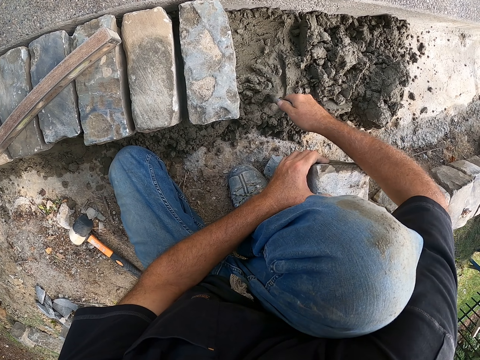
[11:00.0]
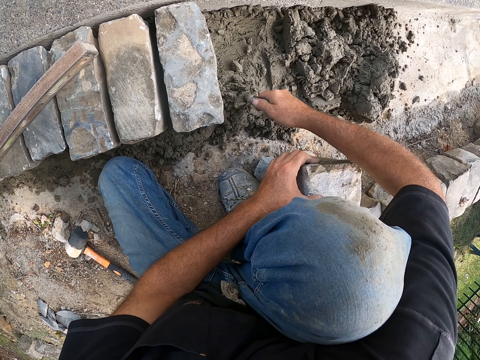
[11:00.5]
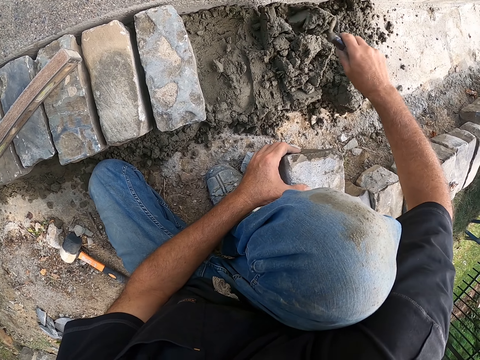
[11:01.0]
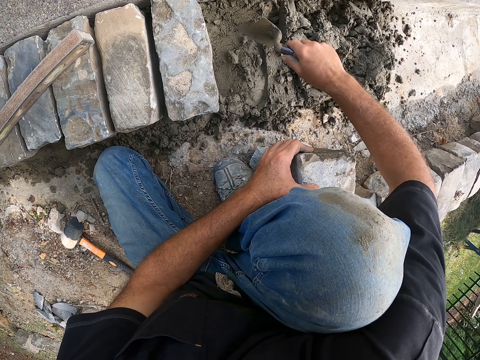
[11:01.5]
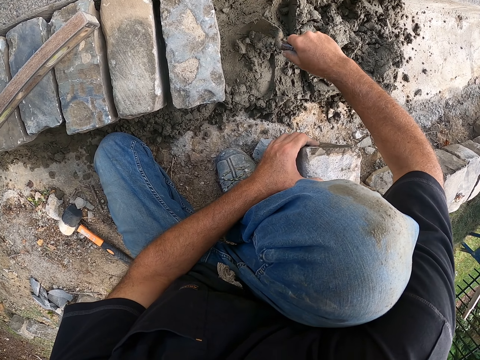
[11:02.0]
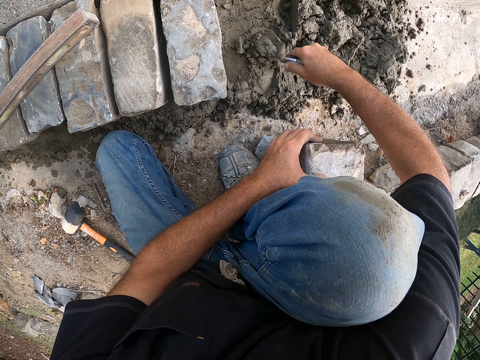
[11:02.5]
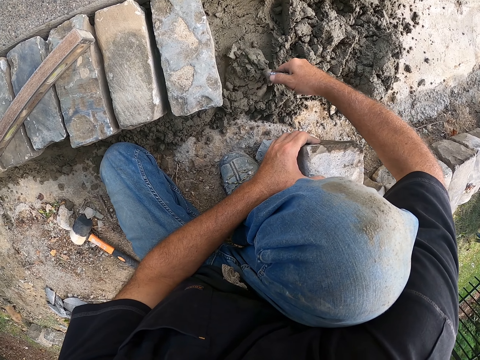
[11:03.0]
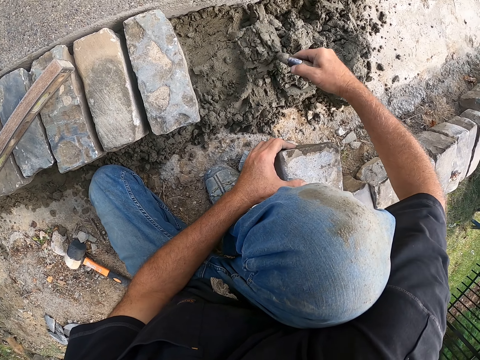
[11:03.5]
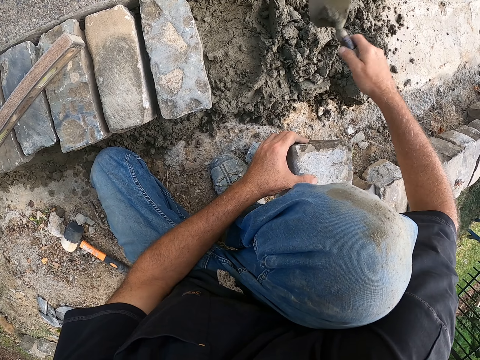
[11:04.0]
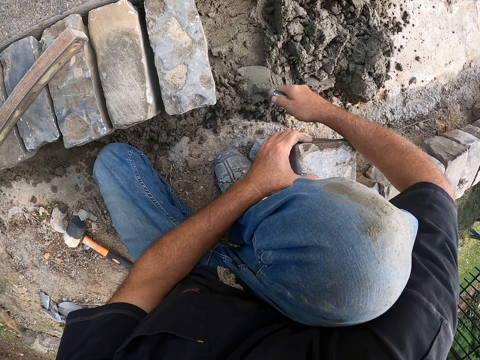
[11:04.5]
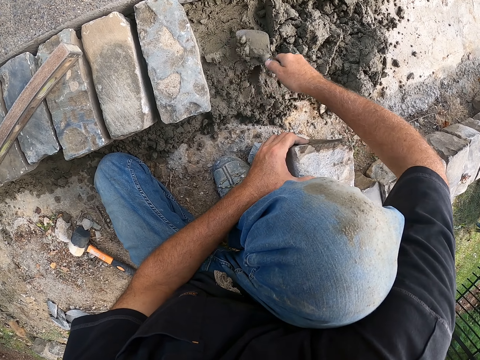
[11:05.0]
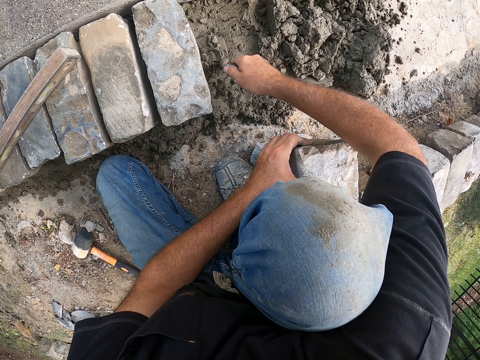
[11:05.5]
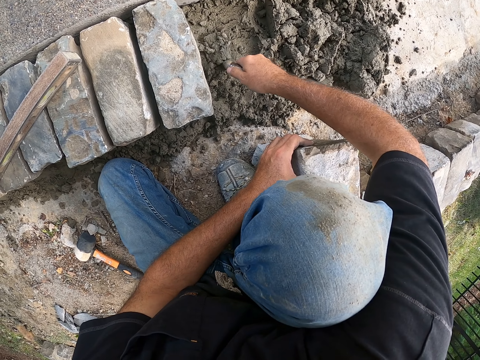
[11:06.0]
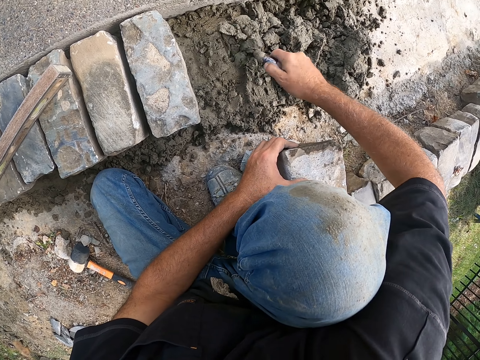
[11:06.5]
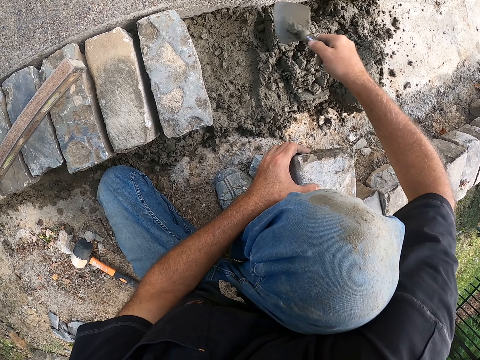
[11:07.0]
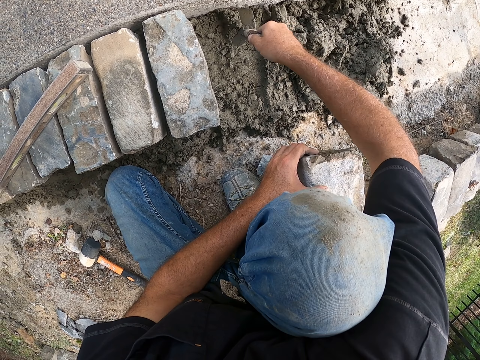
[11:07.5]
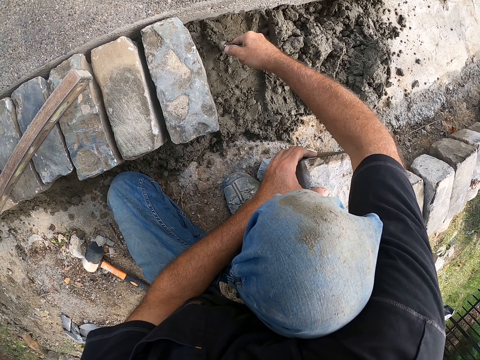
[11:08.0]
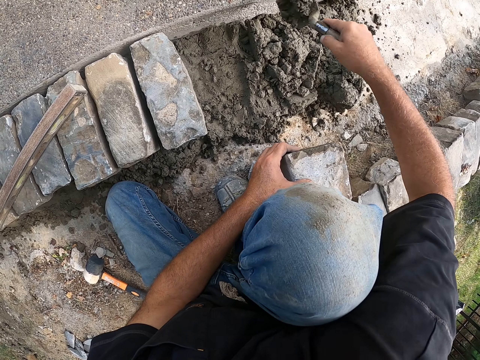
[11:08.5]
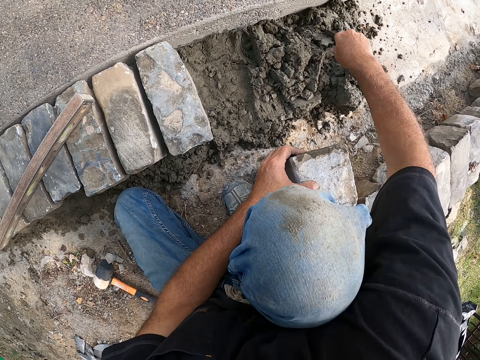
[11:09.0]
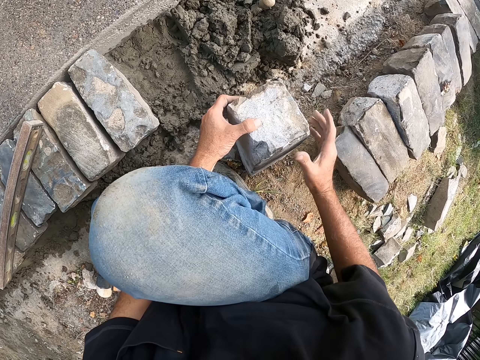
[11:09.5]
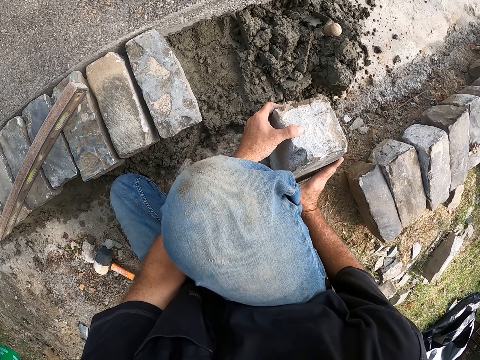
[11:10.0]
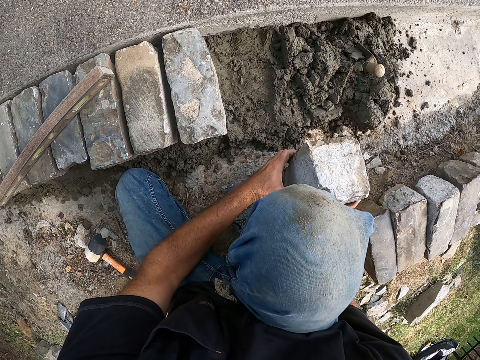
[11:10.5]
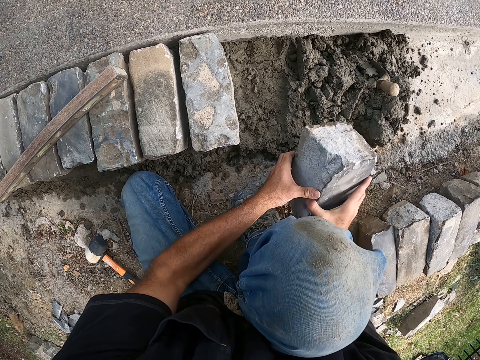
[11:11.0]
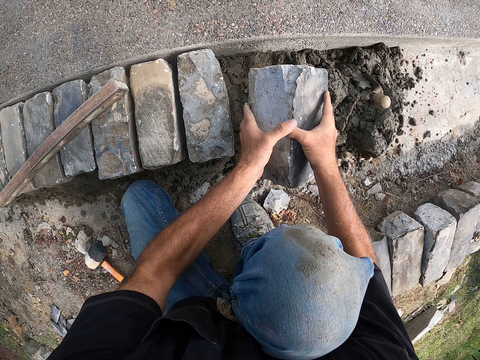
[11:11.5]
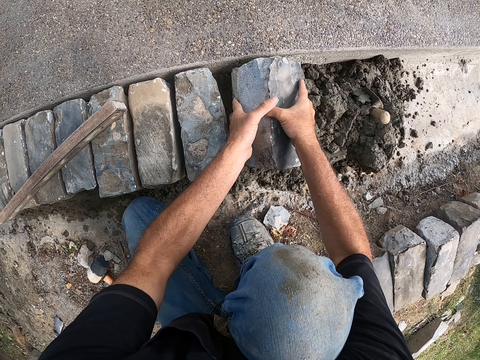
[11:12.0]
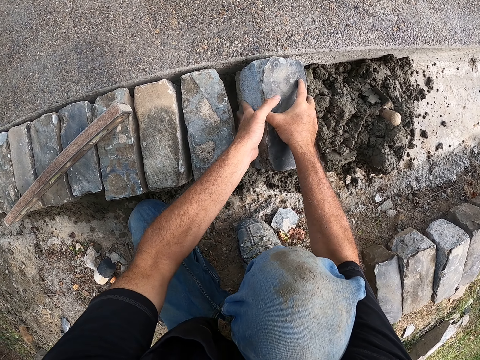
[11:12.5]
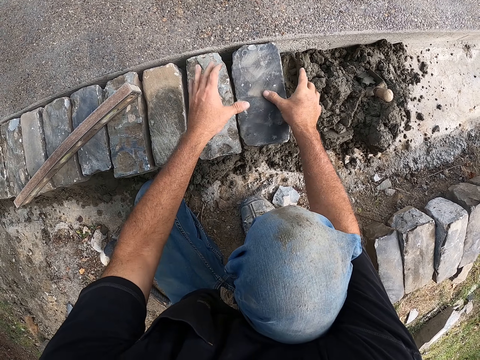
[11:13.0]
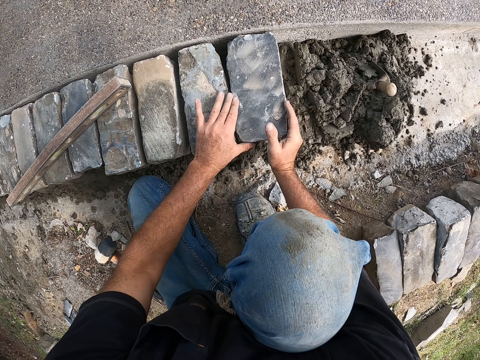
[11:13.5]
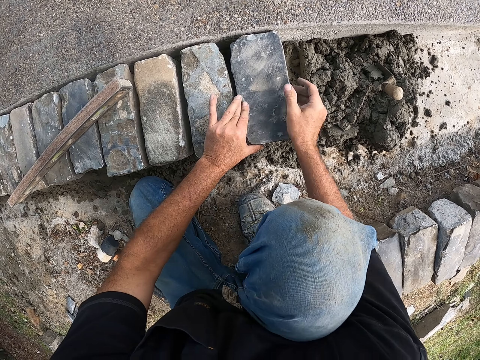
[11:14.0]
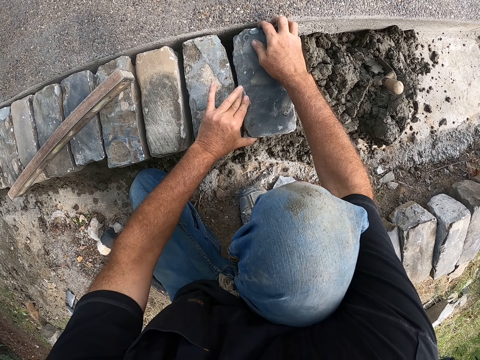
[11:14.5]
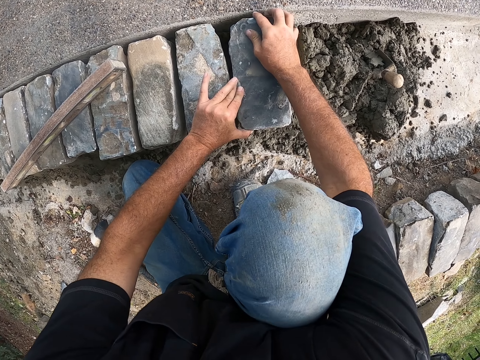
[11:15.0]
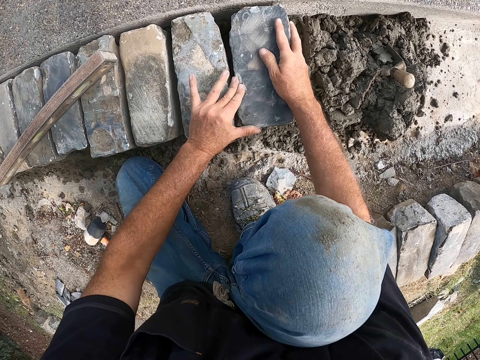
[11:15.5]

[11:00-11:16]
The camera wearer carries the mortar from the ground with the trowel in his right hand. He drops the mortar on the ground from the trowel in his right hand. He carries the mortar from the ground with the trowel in his right hand. He drops the mortar on the ground from the trowel in his right hand. He carries the mortar from the ground with the trowel in his right hand. He drops the mortar on the ground from the trowel in his right hand. He carries the mortar from the ground with the trowel in his right hand. He drops the trowel on the mortar with his right hand. He picks the trowel from the mortar on the ground with his right hand. He holds the stone block on the ground with both hands. He lifts the stone block from the ground with both hands. He places the stone block on the mortar with both hands.

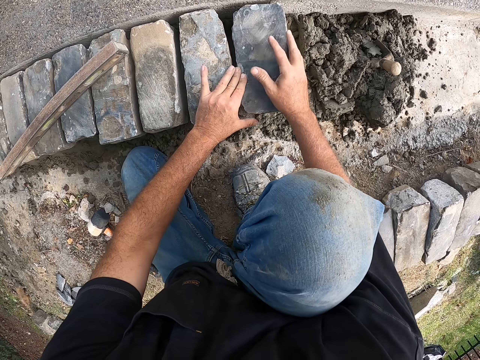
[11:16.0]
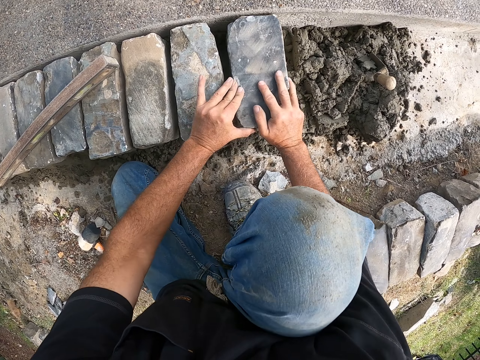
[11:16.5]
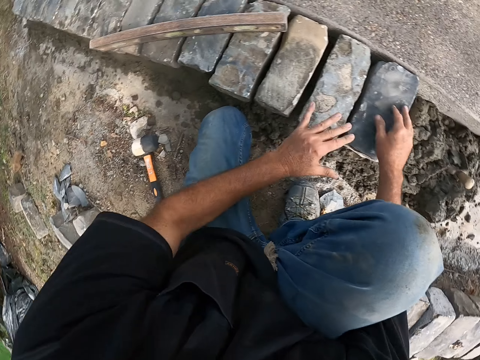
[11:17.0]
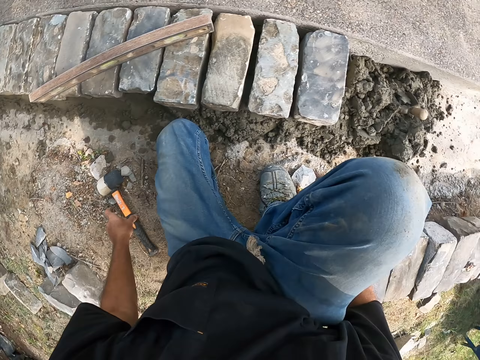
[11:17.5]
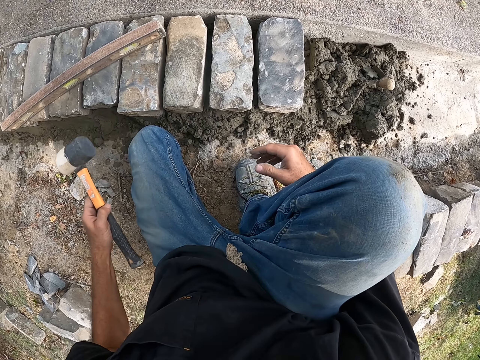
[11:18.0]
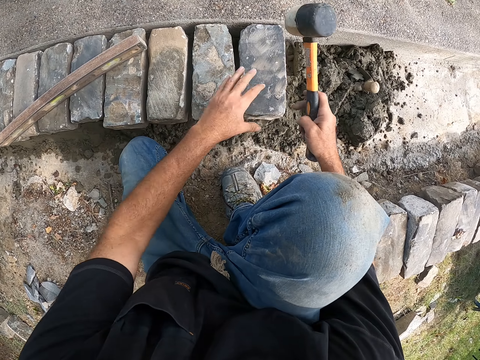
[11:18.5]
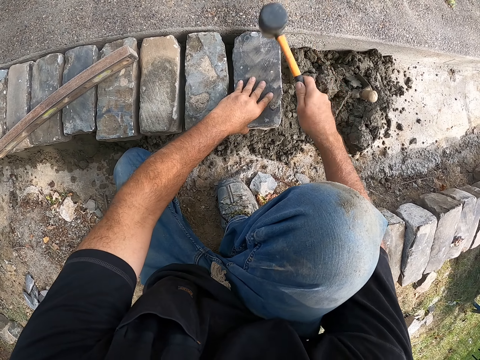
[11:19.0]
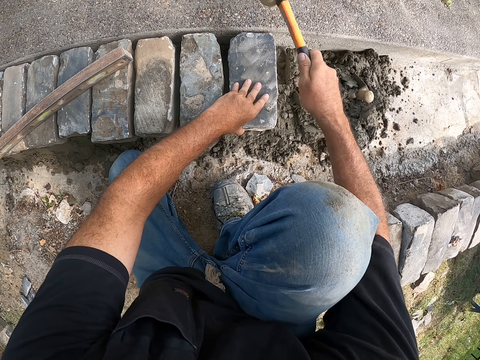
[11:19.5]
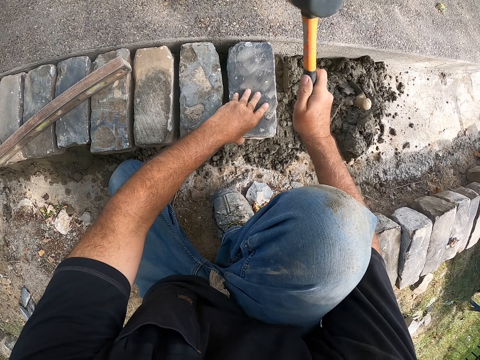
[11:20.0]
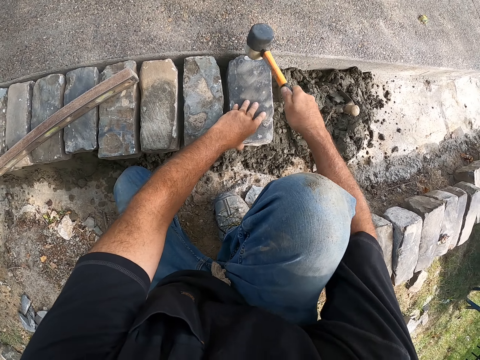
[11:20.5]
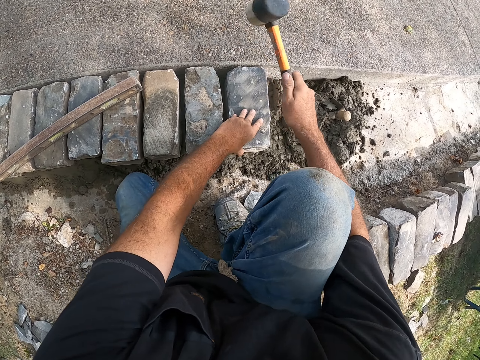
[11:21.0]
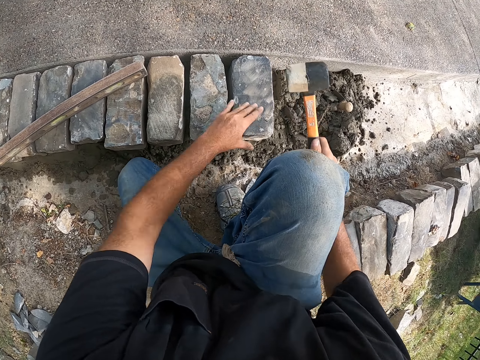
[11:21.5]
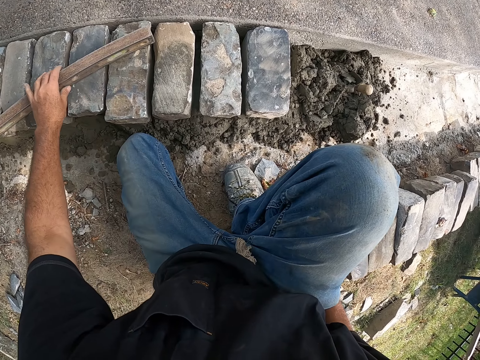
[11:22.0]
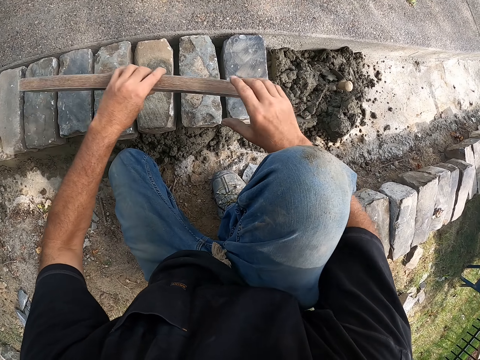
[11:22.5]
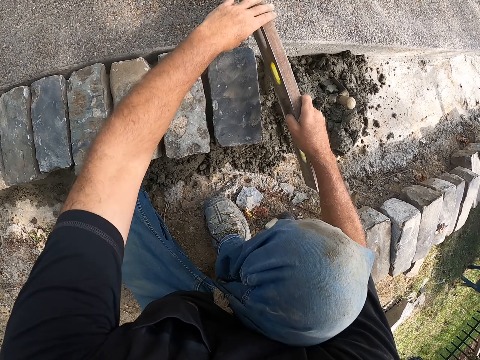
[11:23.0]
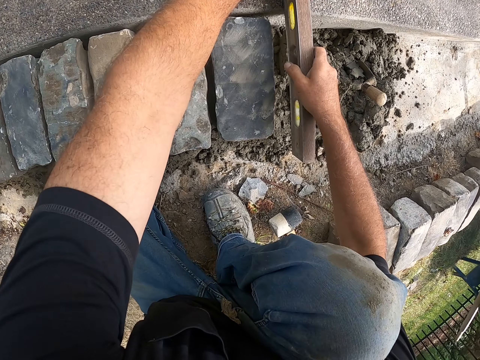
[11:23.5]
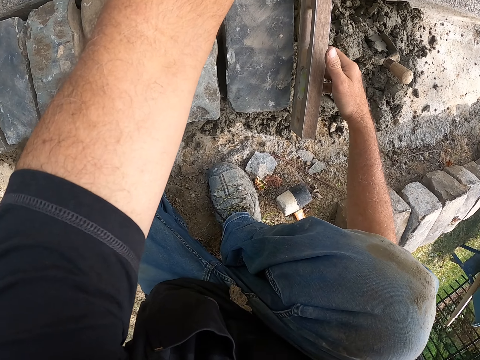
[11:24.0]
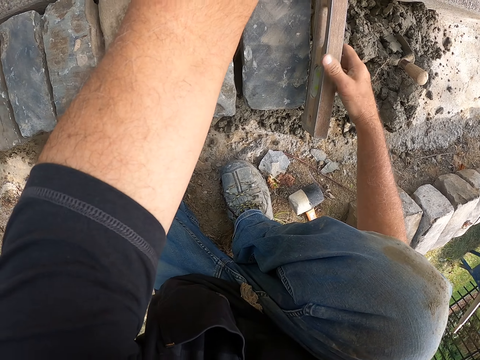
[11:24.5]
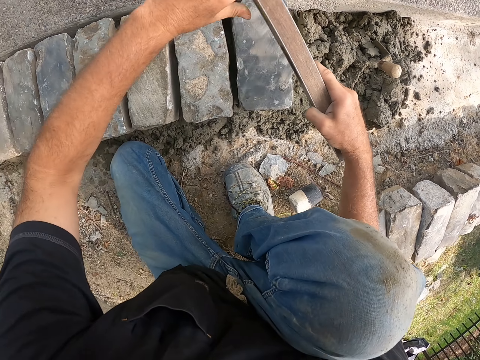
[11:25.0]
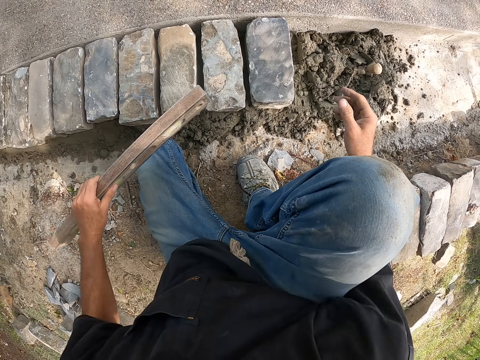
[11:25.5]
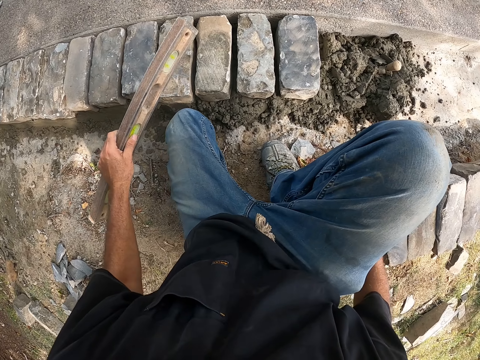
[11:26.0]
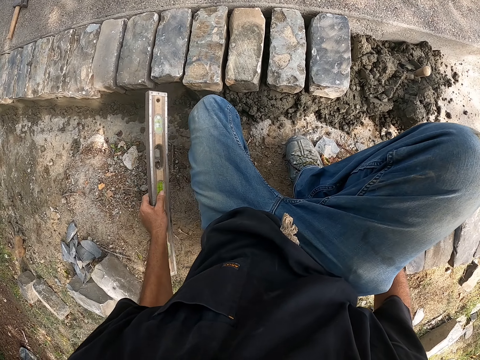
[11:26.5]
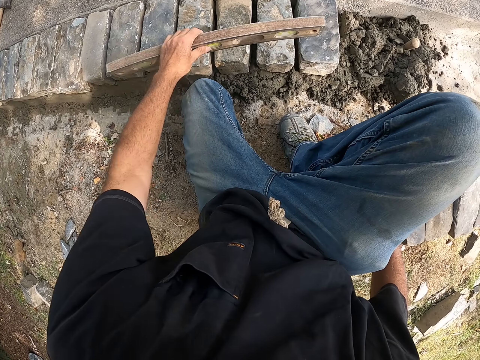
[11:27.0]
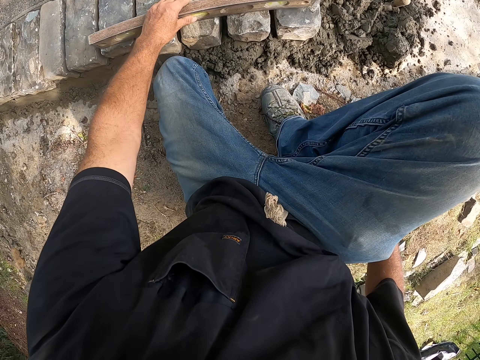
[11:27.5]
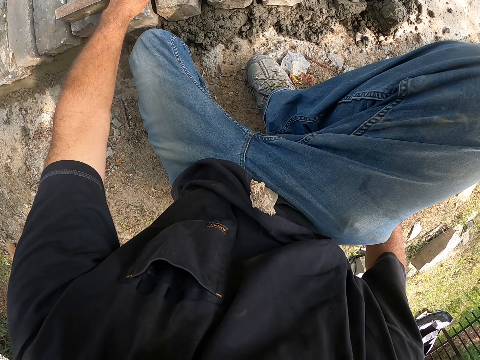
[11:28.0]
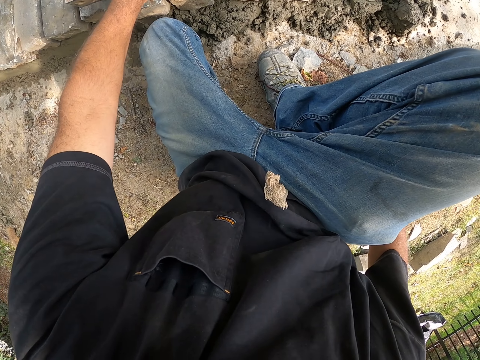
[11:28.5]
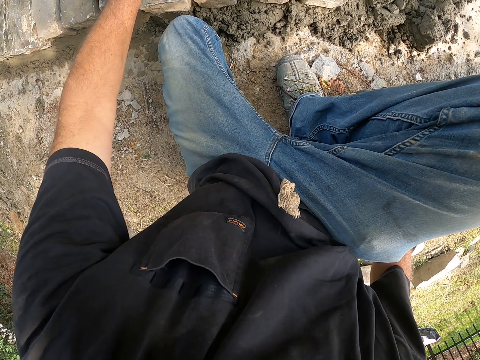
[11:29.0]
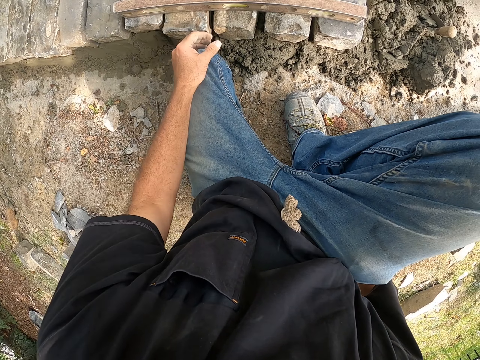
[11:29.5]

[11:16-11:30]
The camera wearer picks the mallet from the ground with his left hand. He passes the mallet from his left hand to his right hand. He holds the stone block on the mortar with his left hand. He hits the stone block on the mortar with the mallet in his right hand. He drops the mallet on the ground with his right hand and picks the line level or spirit level from the stone blocks with his left hand. He holds the line level with both hands. He measures the ground blocks with the spirit level. He places the line level on the ground with both hands. He lifts the line level from the ground with both hands. He drops the line level on the stone blocks with his left hand.
